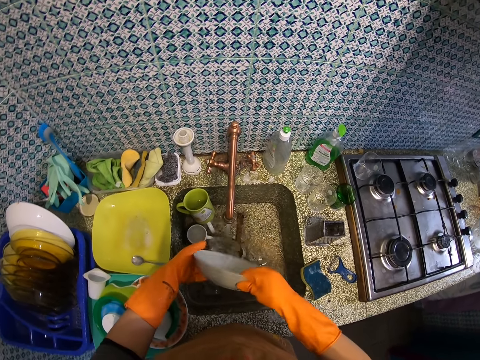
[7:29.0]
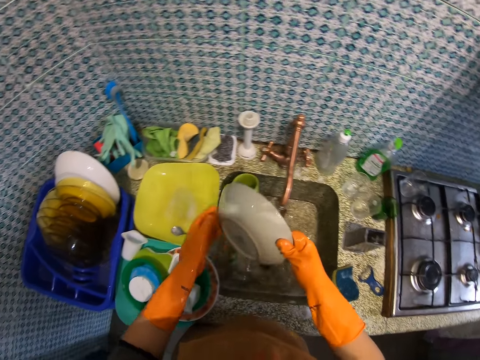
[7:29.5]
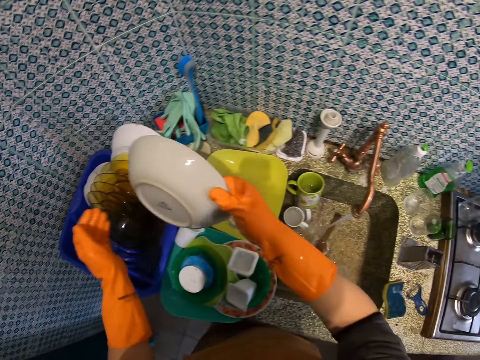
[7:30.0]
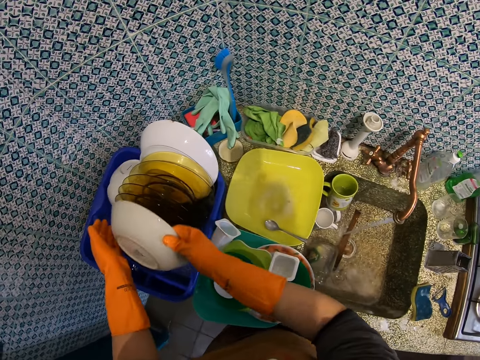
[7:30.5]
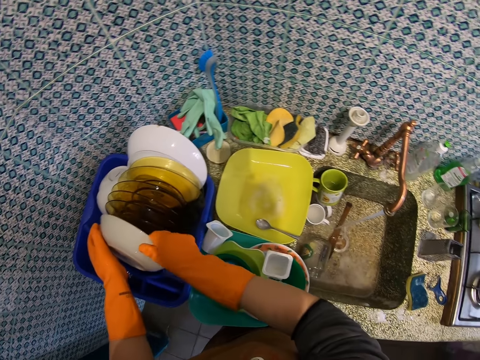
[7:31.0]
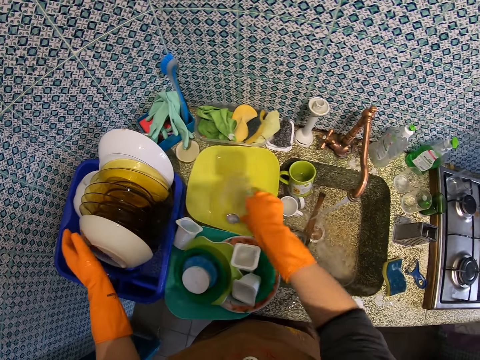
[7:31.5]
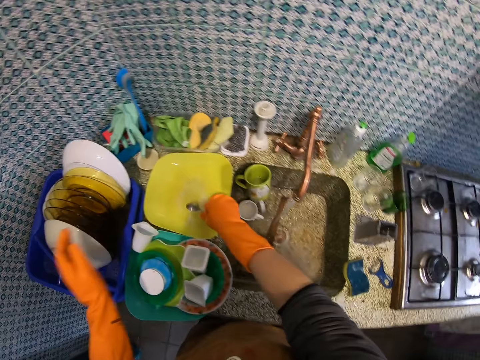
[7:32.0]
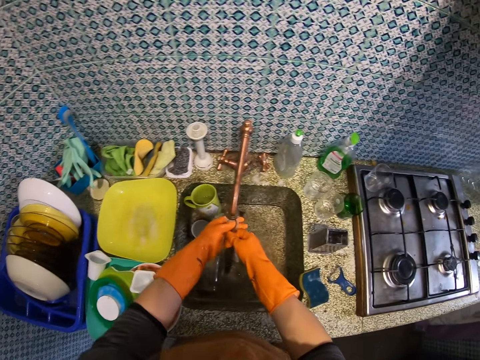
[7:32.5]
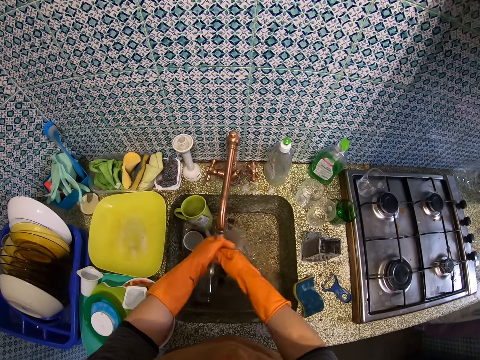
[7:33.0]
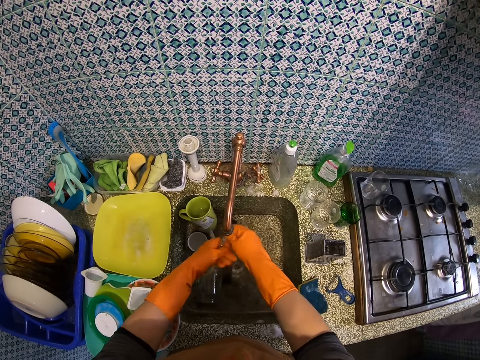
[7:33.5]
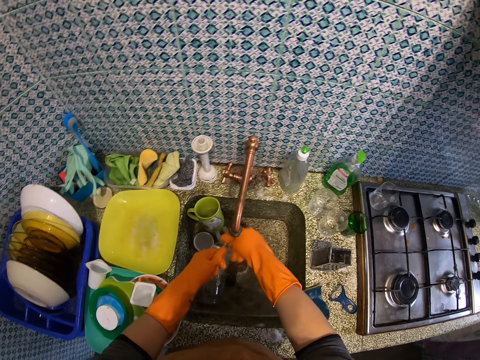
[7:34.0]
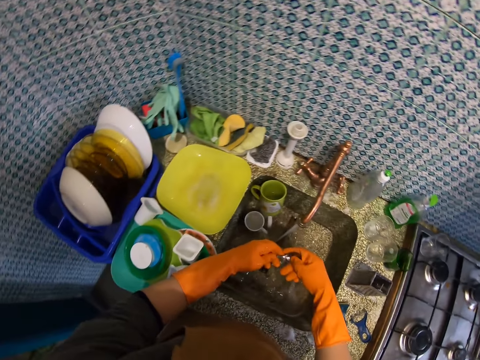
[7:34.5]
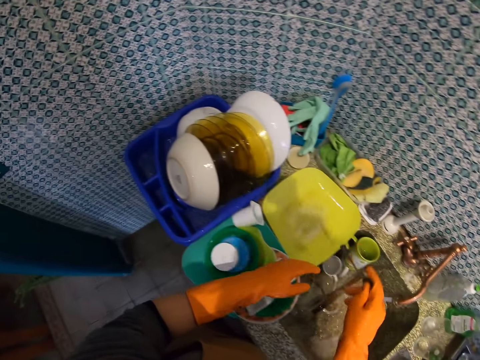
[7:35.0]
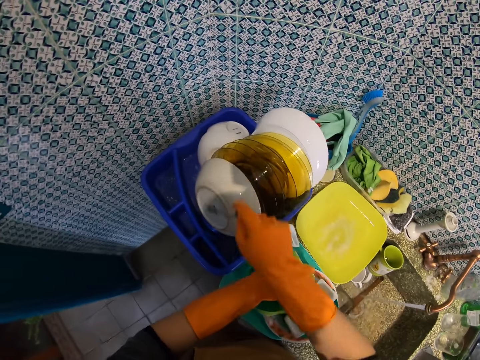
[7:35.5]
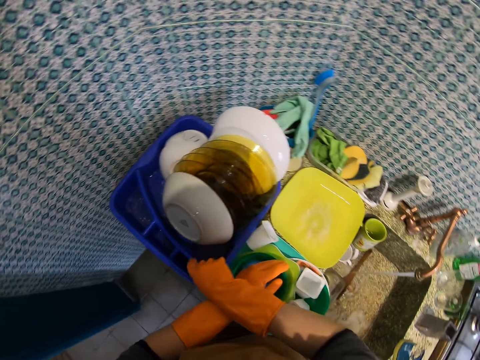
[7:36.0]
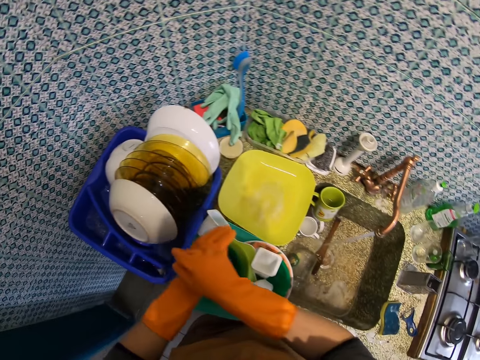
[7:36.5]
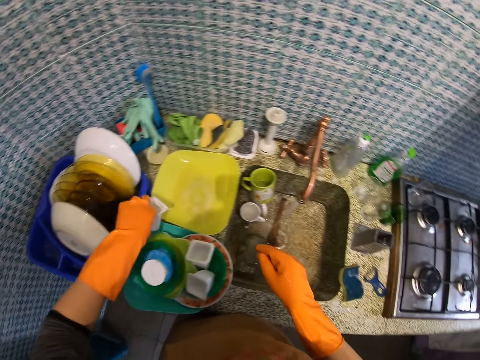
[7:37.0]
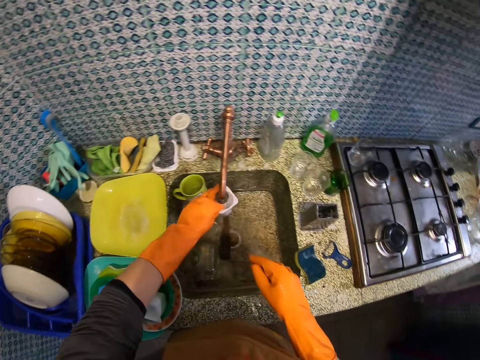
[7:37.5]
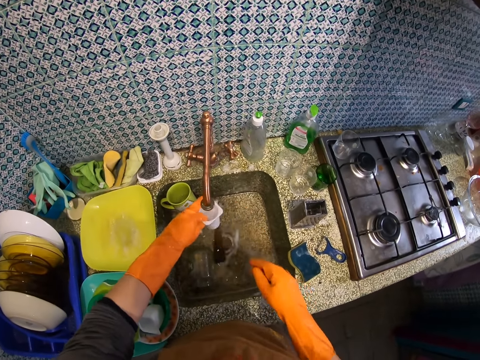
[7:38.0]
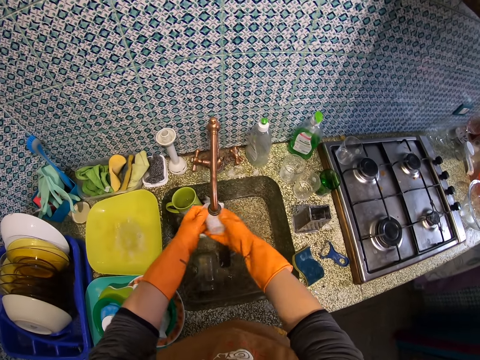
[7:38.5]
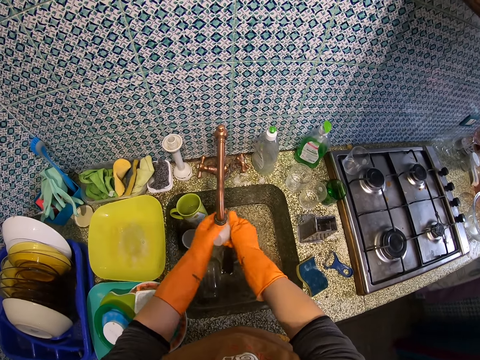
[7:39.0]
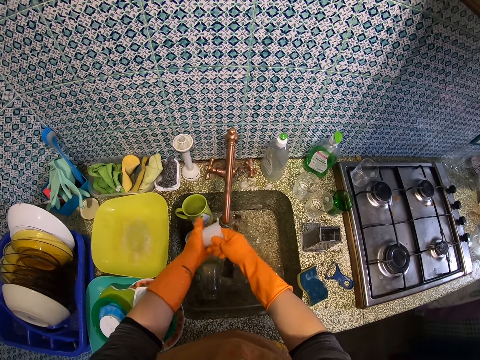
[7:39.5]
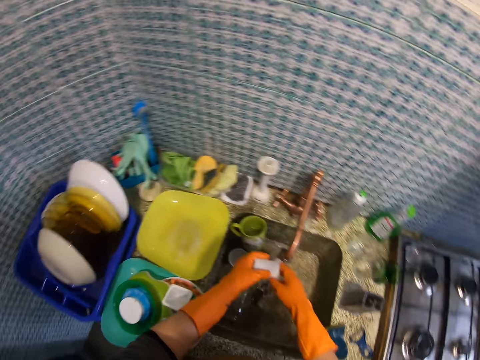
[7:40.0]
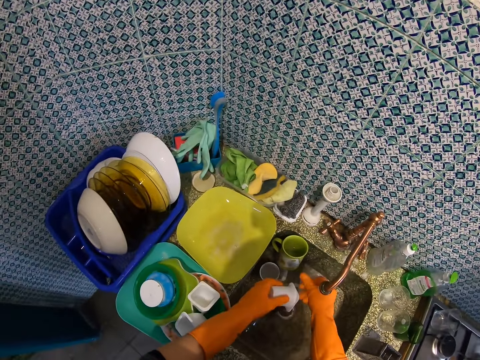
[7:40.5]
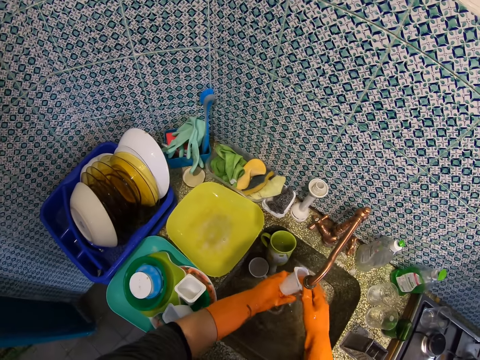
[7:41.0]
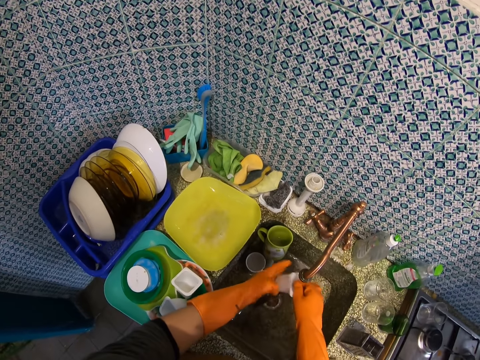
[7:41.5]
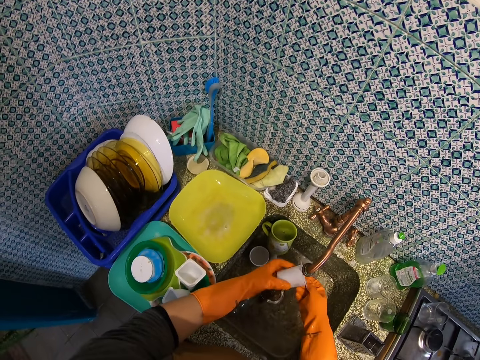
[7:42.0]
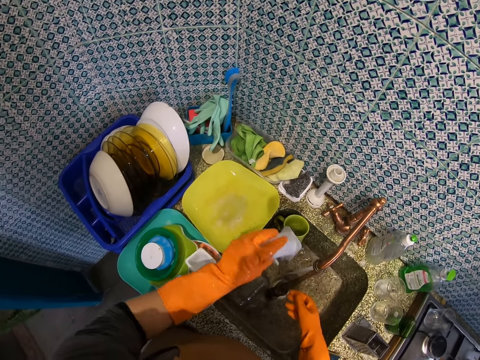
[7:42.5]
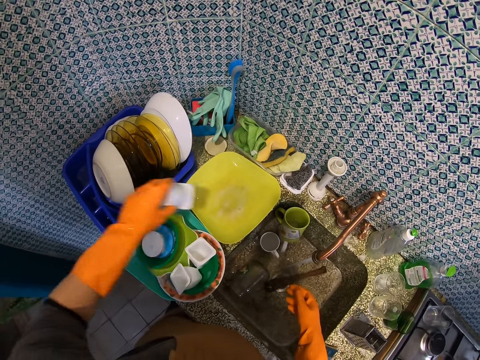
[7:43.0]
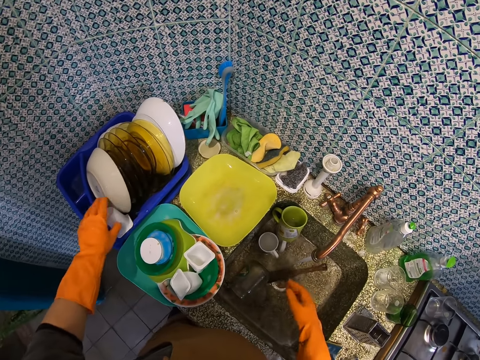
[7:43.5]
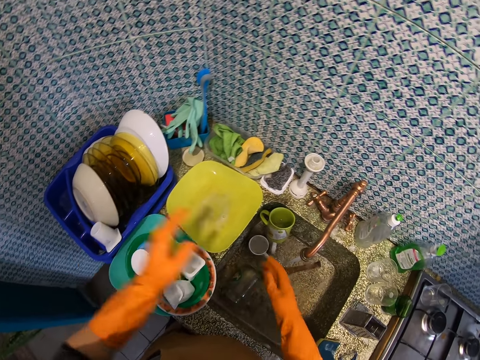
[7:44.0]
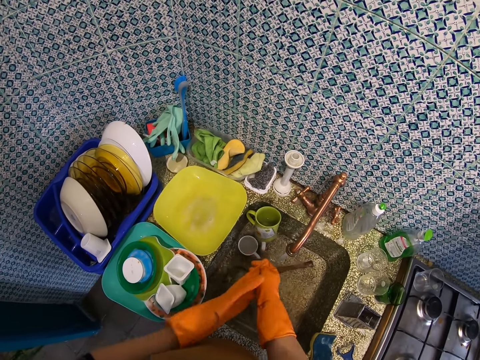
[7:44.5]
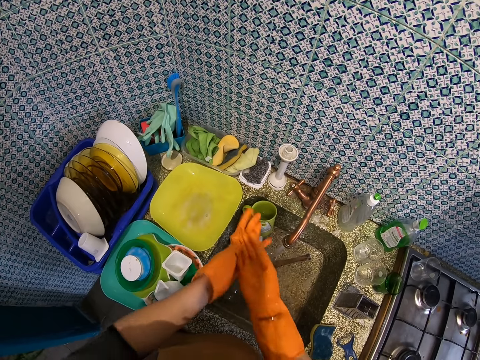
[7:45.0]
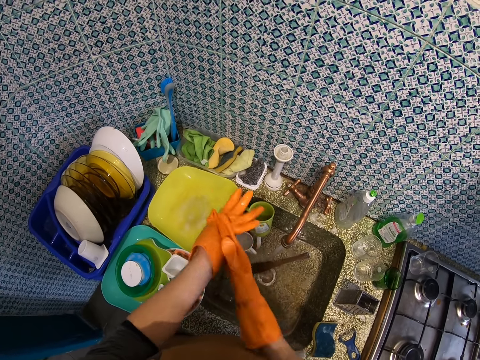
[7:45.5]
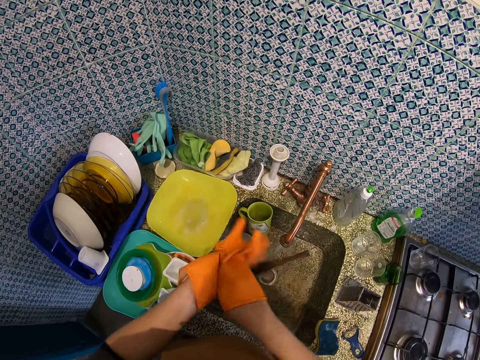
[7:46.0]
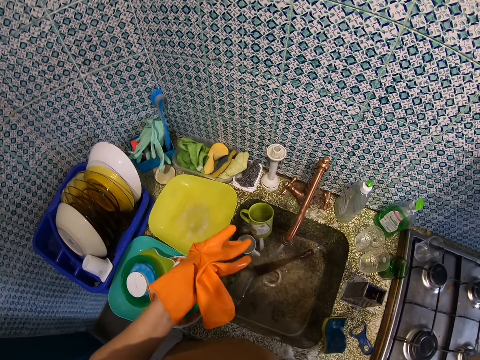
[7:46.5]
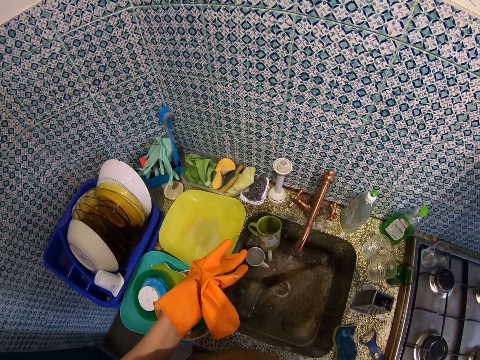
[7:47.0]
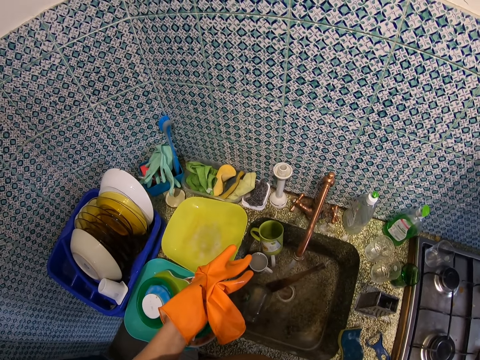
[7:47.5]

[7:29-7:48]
The camera wearer drops the soup bowl in the plate rack. They pick up the spoon. They rinse the spoon. They drop the spoon in the plate rack. They pick up the plastic tumbler or cup. They rinse the cup. They drop the cup in the plate rack. They remove the gloves. They hold the gloves.
